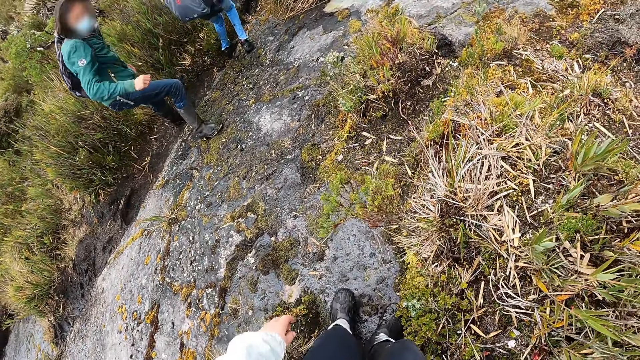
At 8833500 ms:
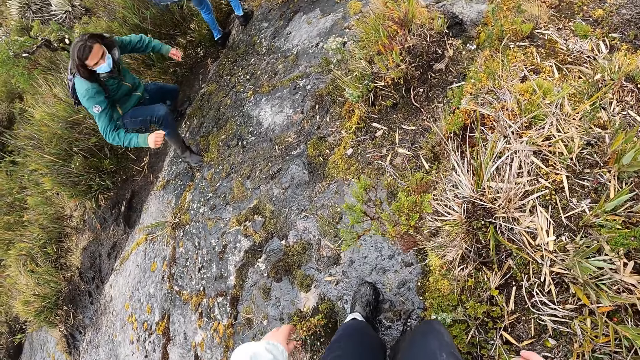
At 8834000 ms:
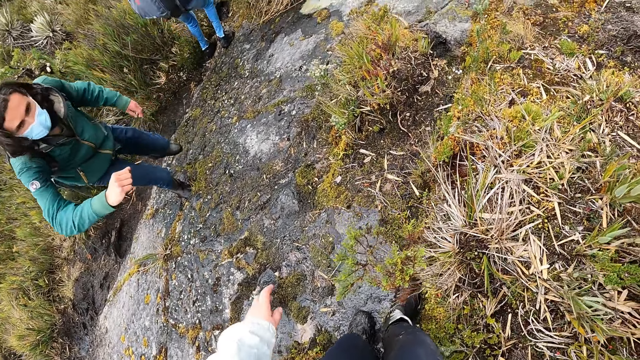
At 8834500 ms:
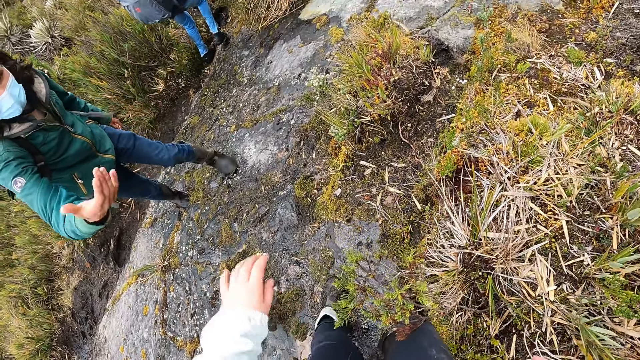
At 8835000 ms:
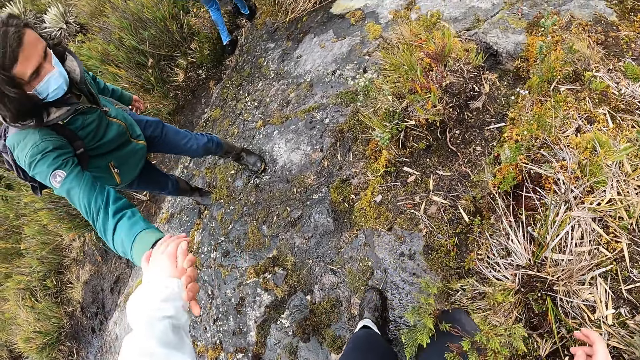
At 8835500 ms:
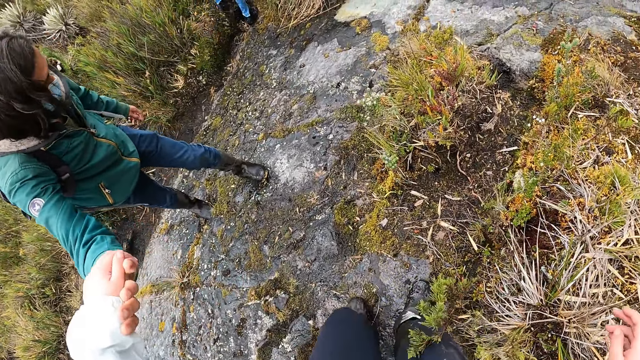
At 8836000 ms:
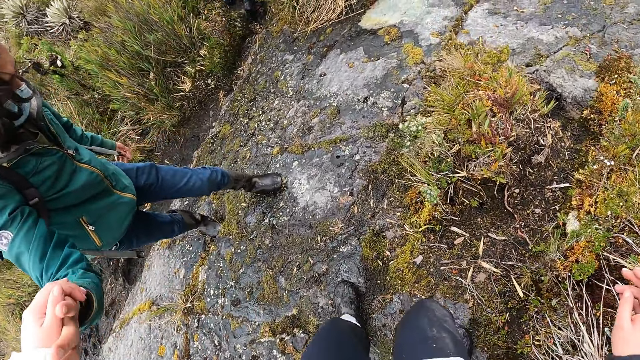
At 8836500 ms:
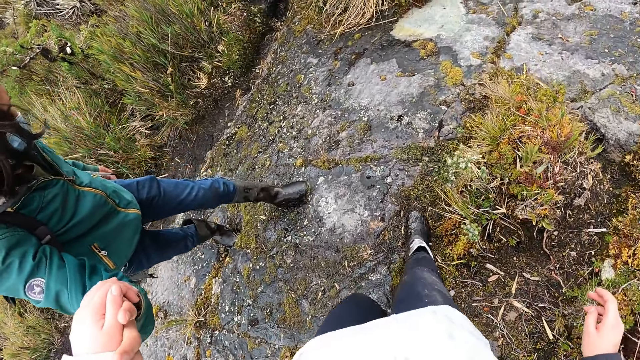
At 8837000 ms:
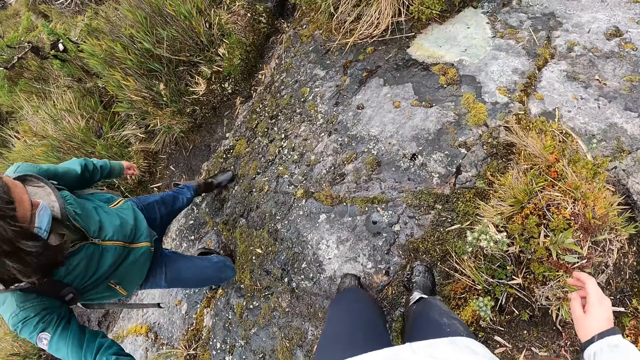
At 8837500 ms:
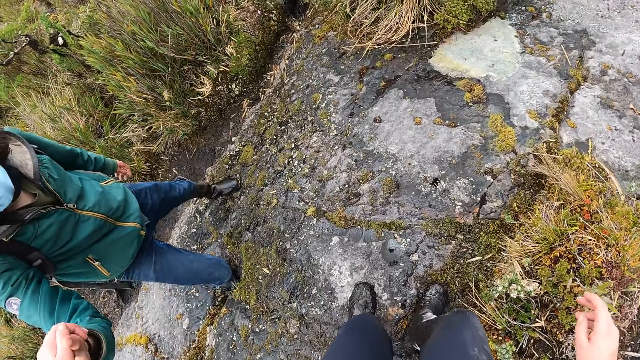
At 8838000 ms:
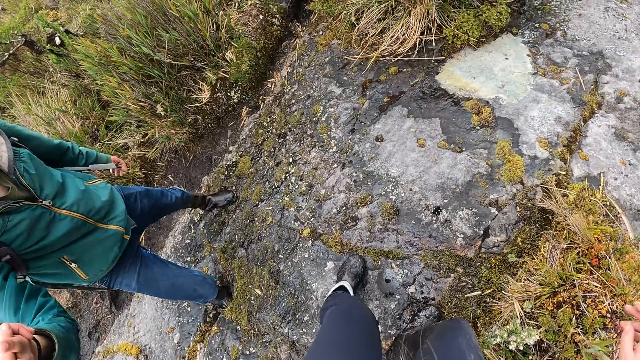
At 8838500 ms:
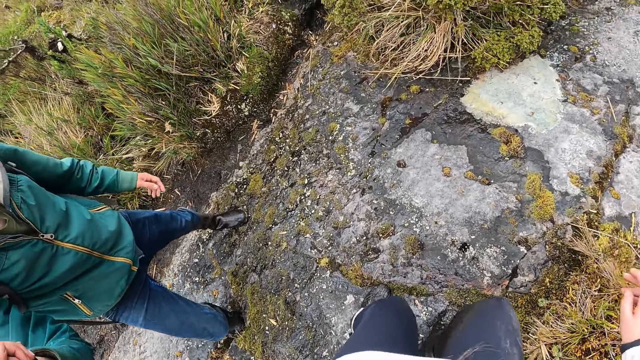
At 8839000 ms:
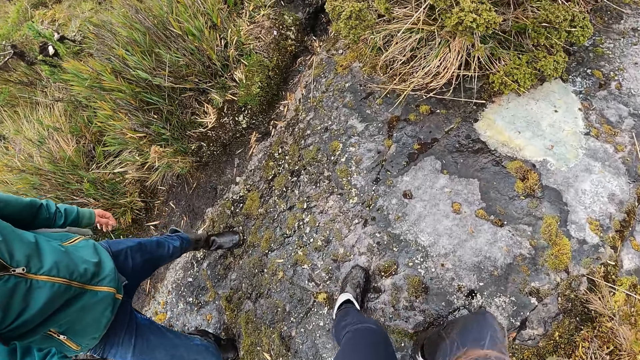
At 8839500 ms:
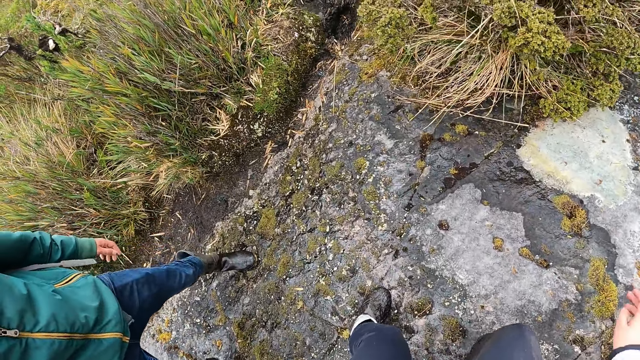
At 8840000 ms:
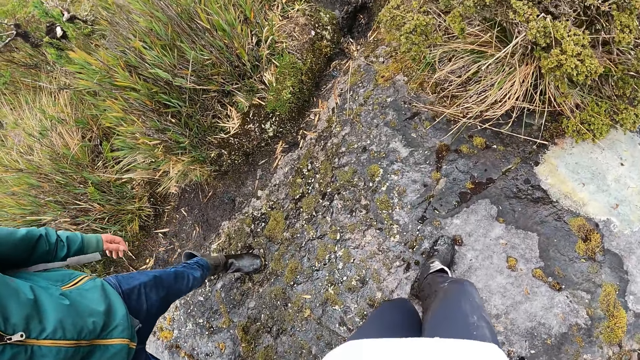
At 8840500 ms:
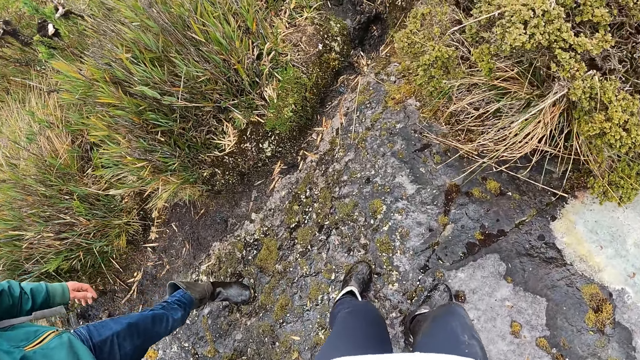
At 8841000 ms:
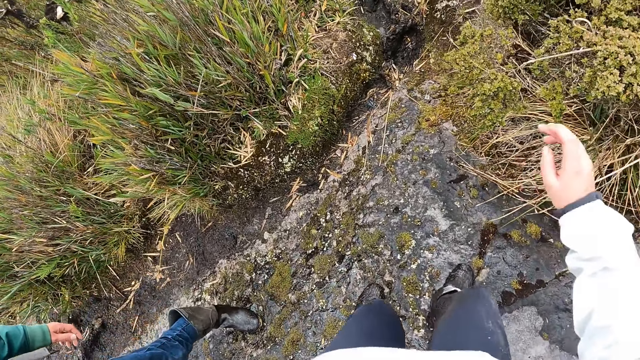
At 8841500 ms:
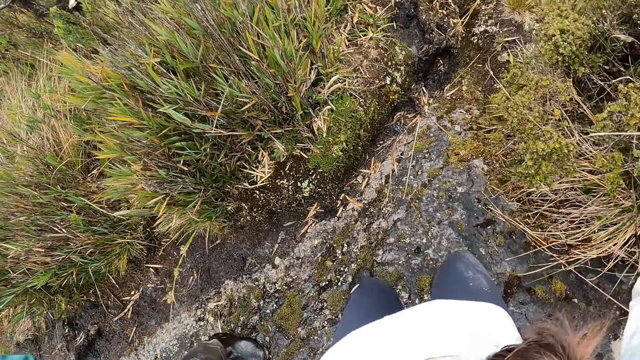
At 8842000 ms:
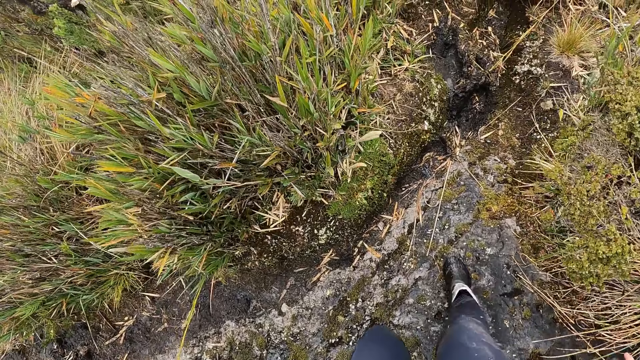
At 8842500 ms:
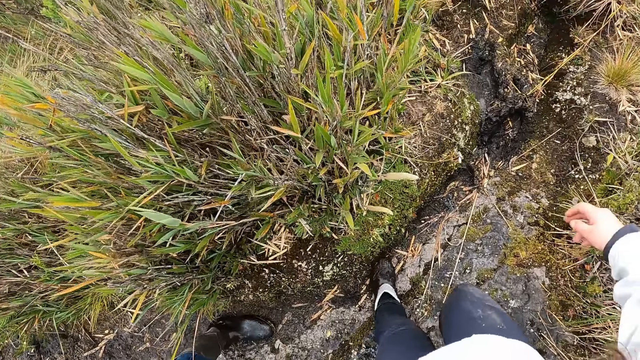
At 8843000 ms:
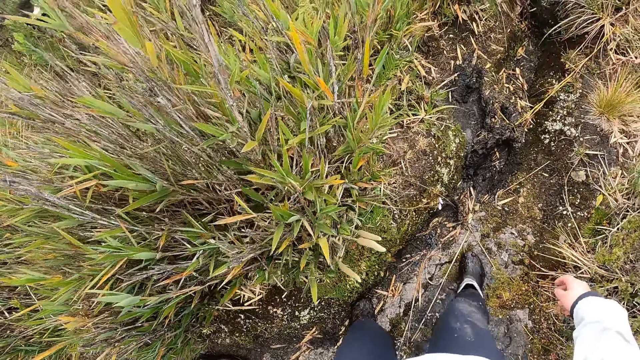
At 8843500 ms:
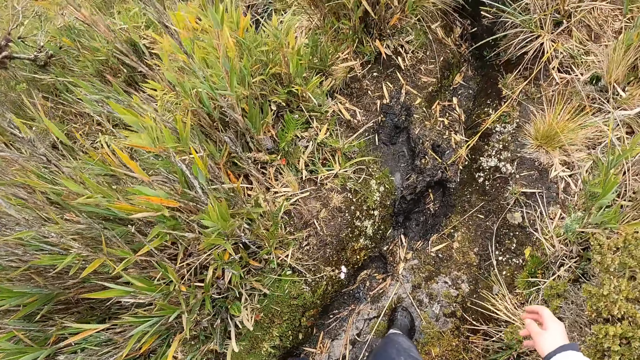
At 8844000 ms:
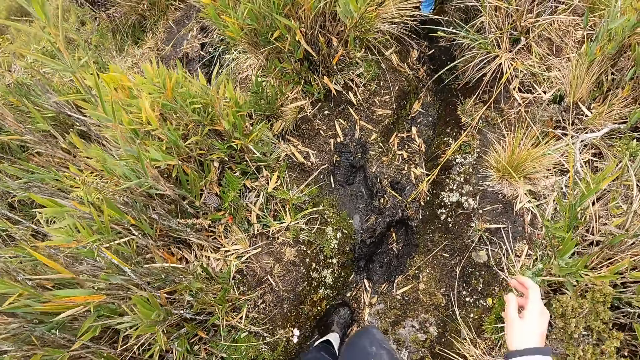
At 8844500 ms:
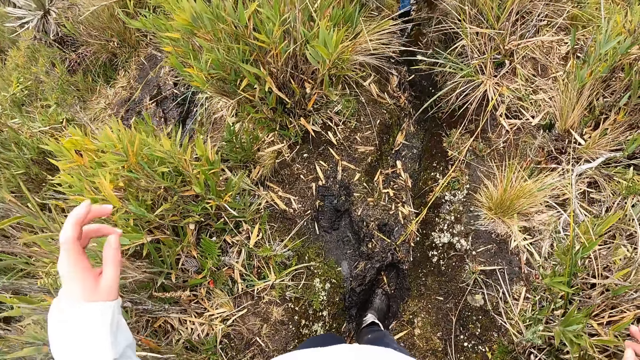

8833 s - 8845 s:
The camera wearer holds the man's right hand with her left hand.

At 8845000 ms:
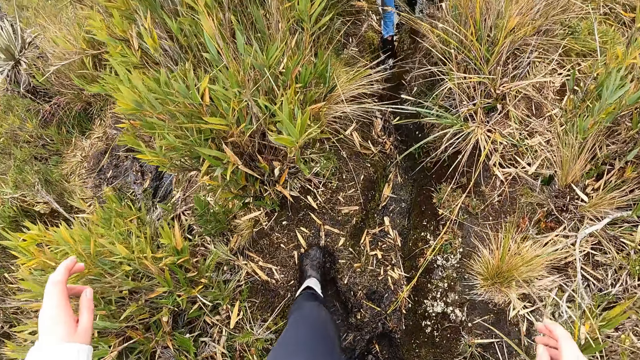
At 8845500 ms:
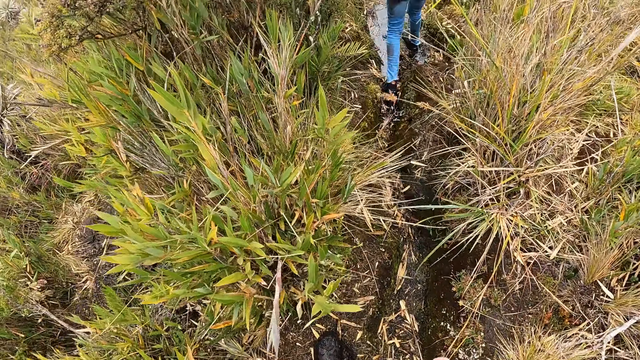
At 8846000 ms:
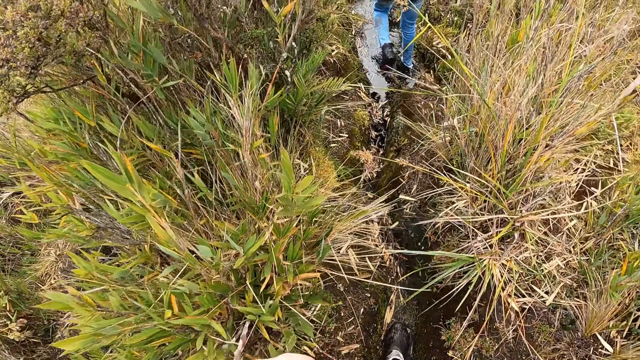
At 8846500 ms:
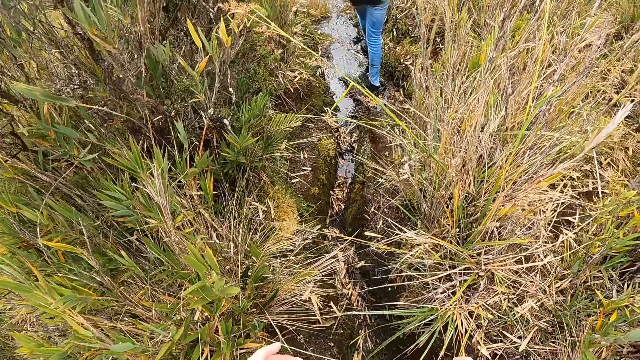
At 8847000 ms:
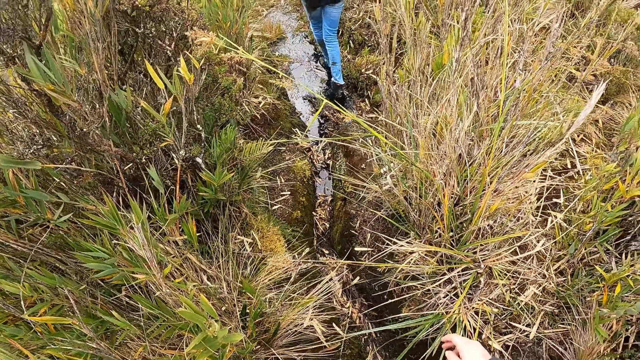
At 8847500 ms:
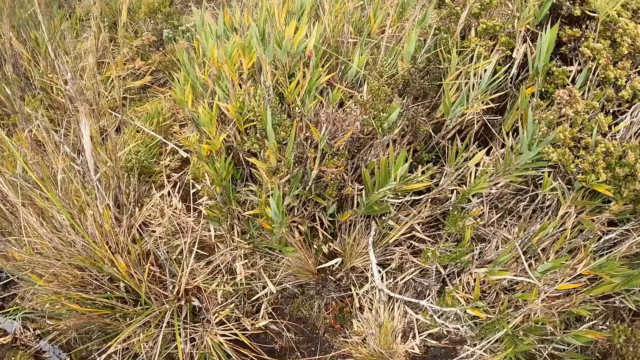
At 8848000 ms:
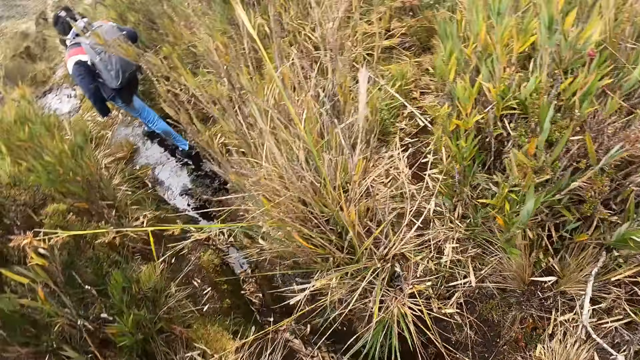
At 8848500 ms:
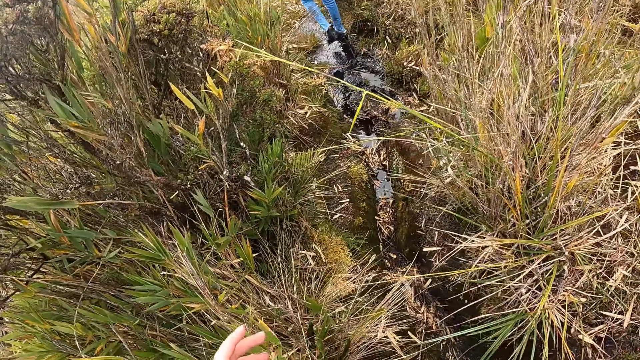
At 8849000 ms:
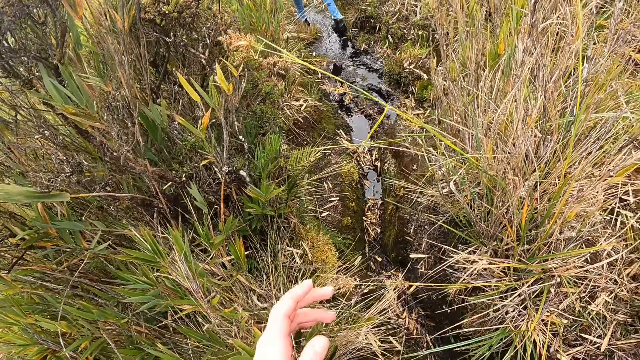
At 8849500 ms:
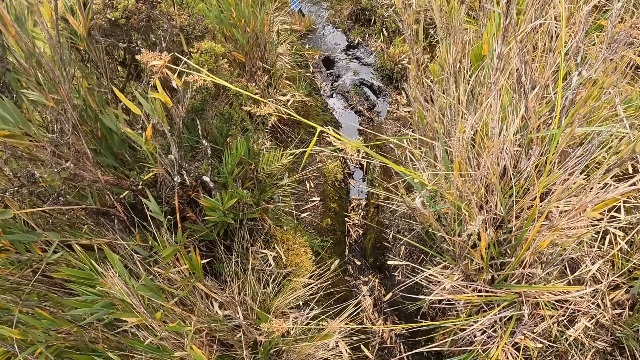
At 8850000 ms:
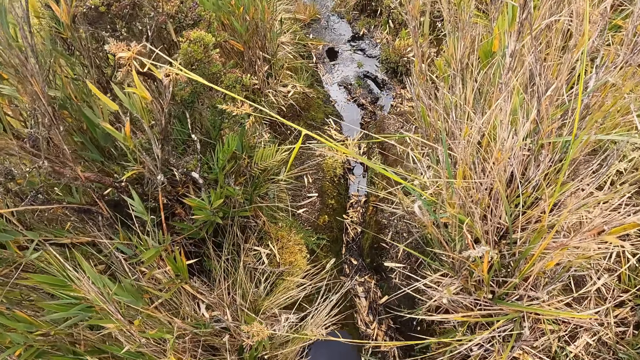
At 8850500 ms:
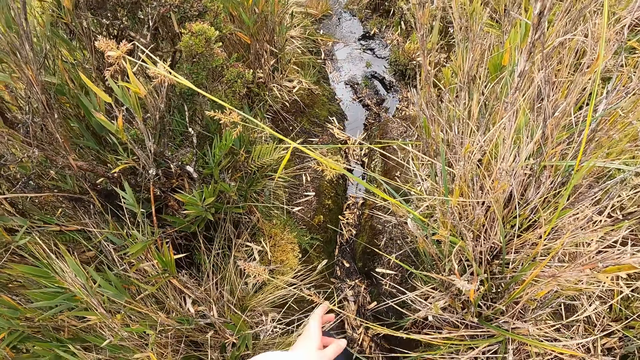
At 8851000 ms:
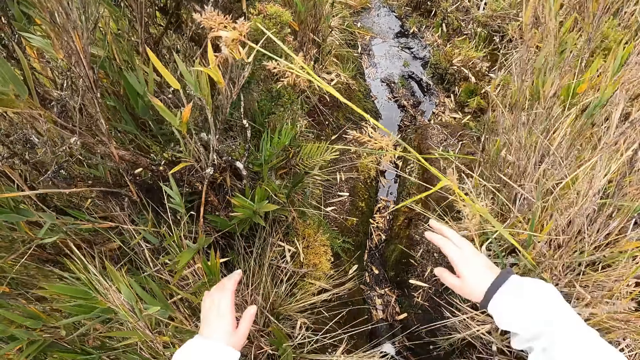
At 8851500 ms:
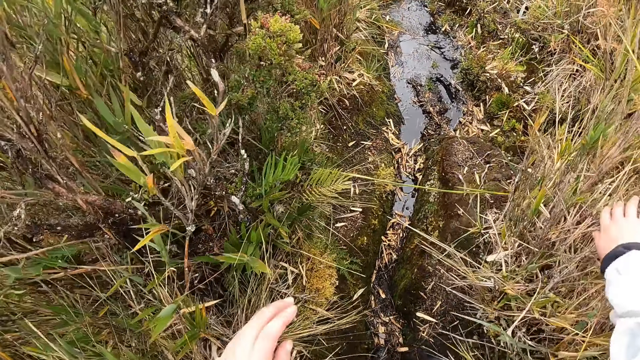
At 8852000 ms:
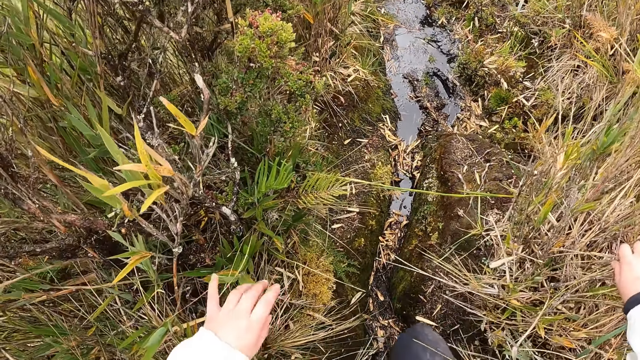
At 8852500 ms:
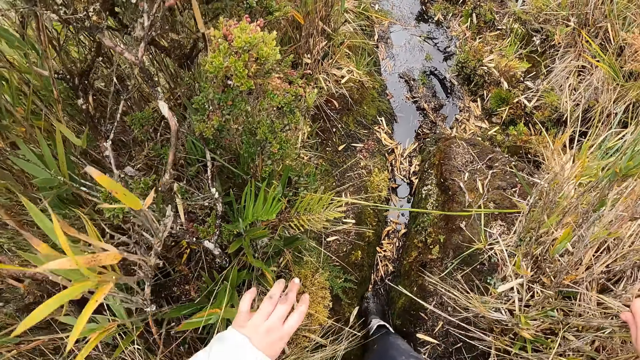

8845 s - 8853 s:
The camera wearer touches a plant with her right hand.
